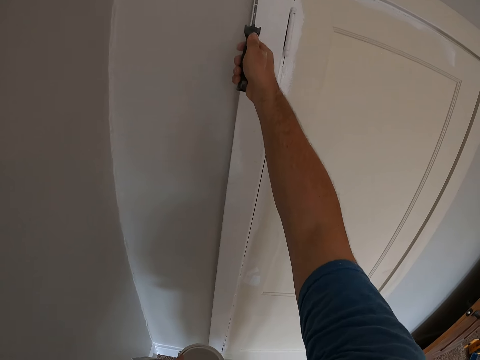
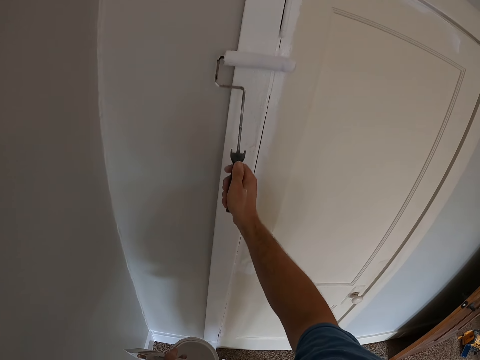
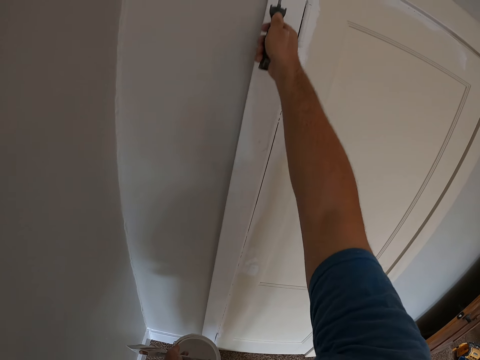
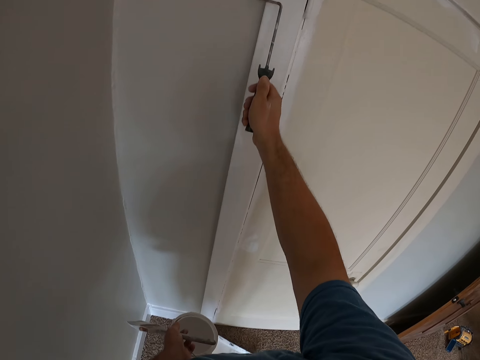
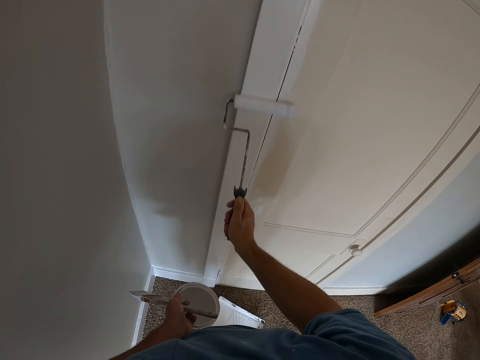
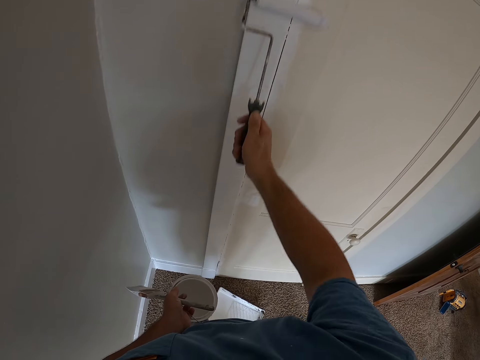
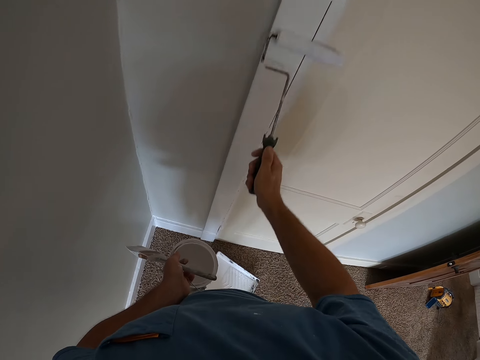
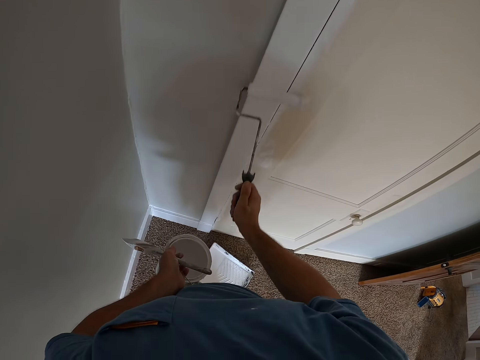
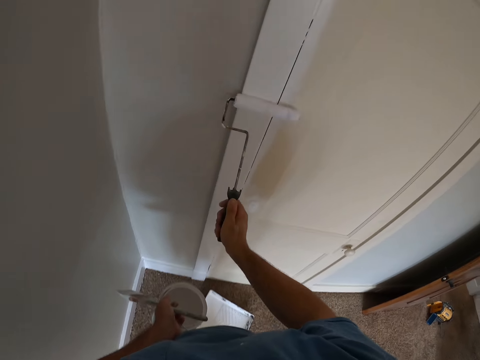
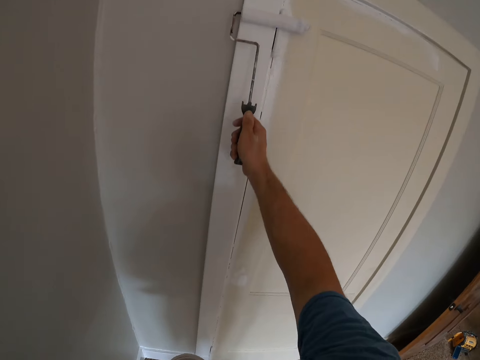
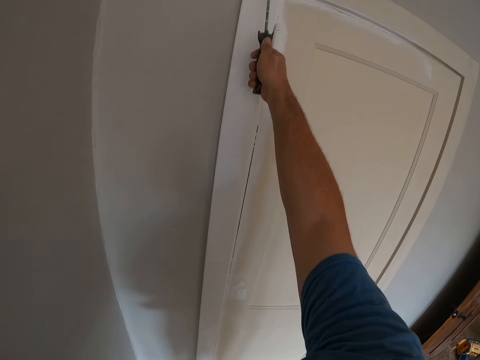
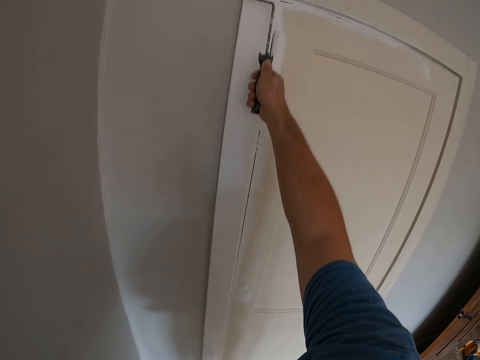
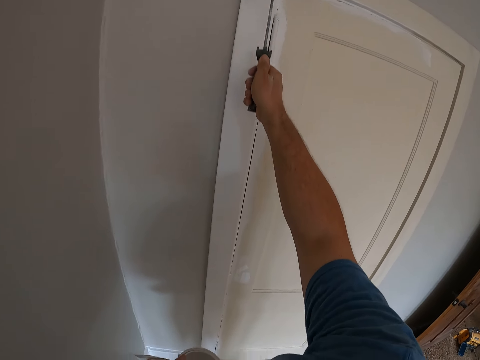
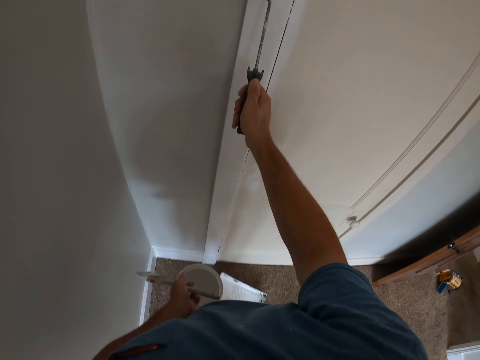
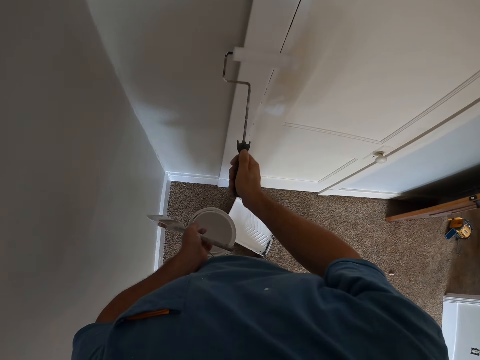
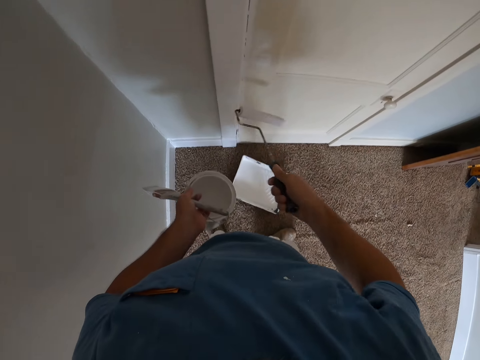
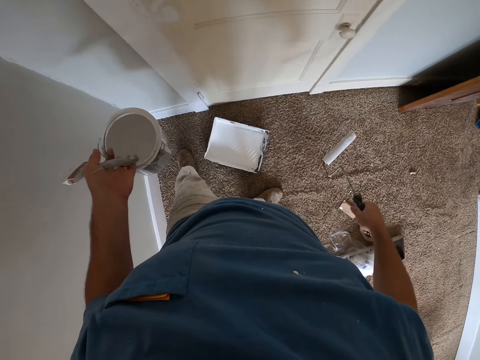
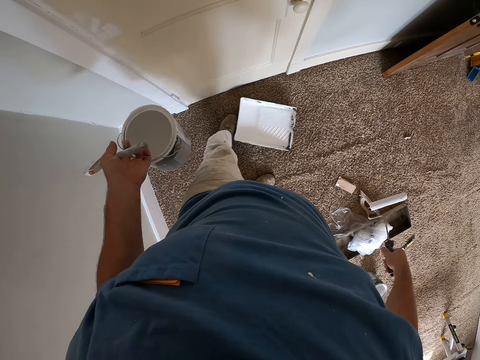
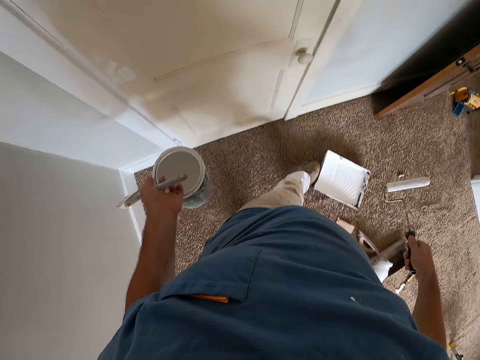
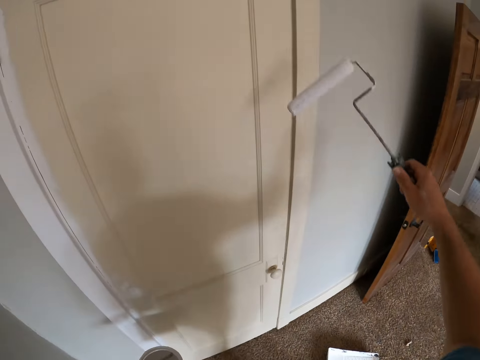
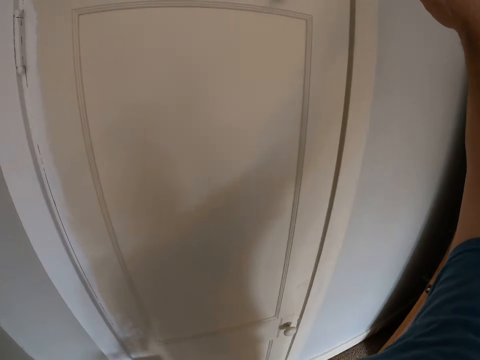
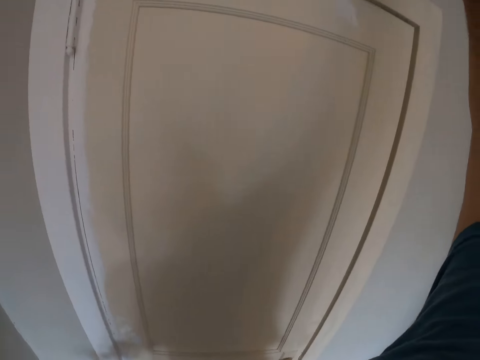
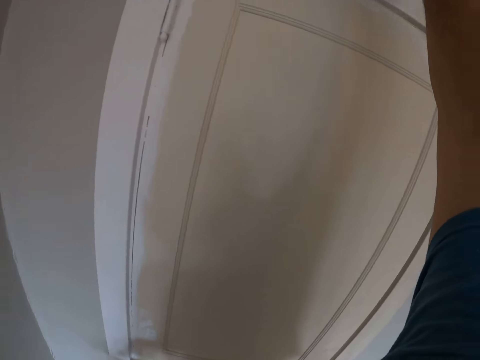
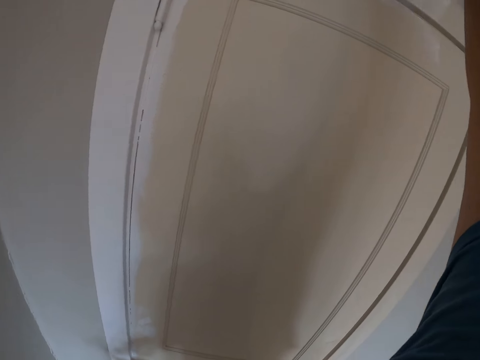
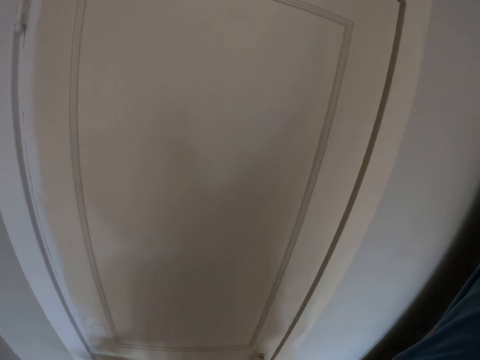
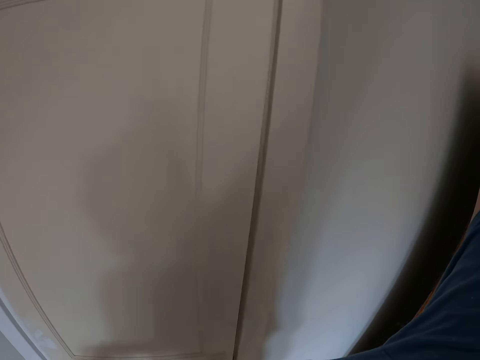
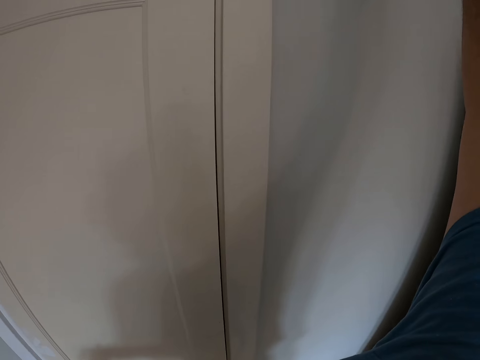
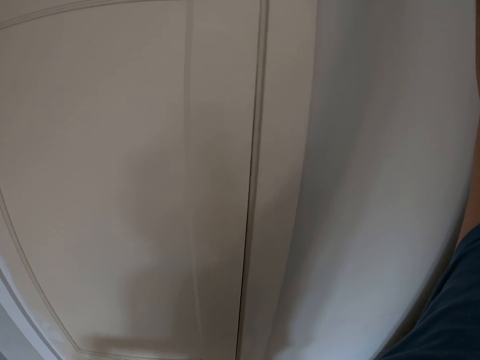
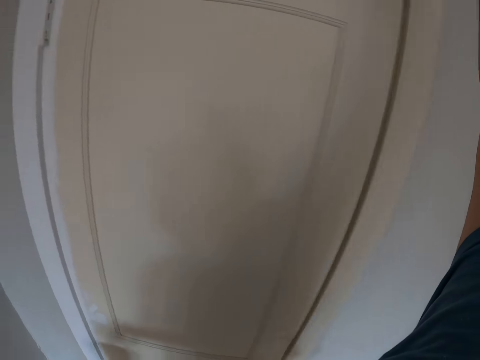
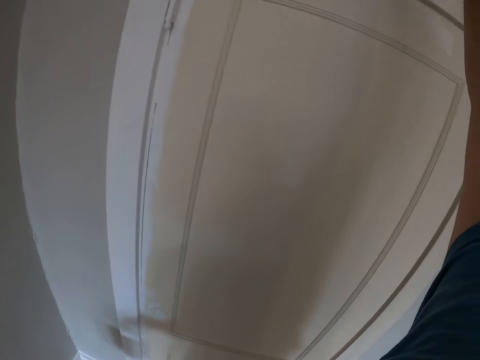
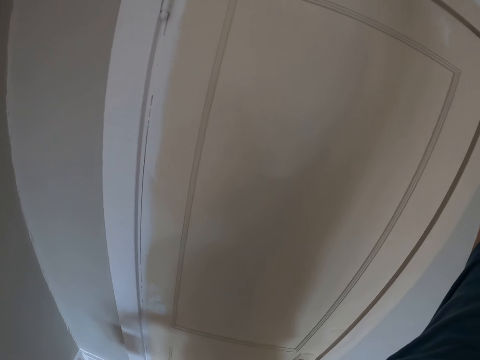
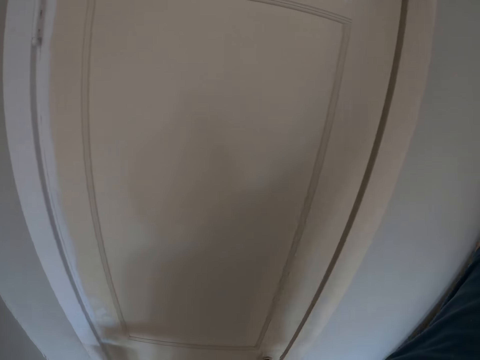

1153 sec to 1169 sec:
The camera wearer moves the paint bowl with his leg. He paints the door.

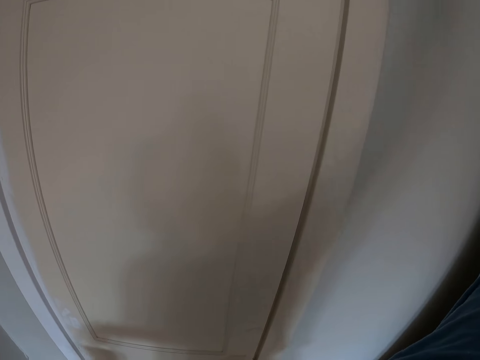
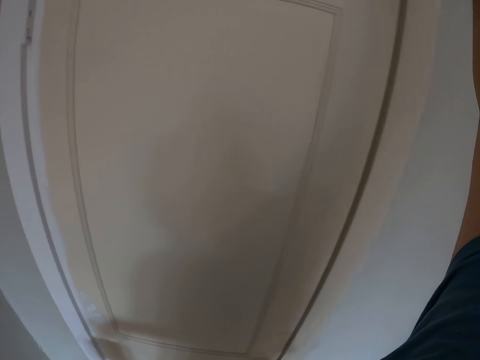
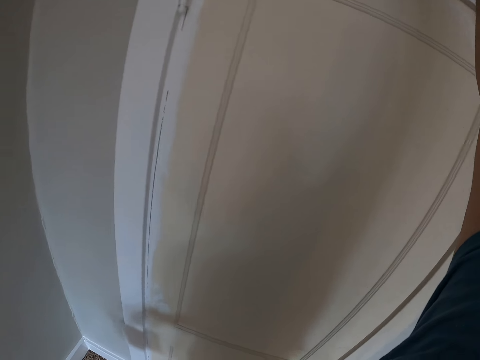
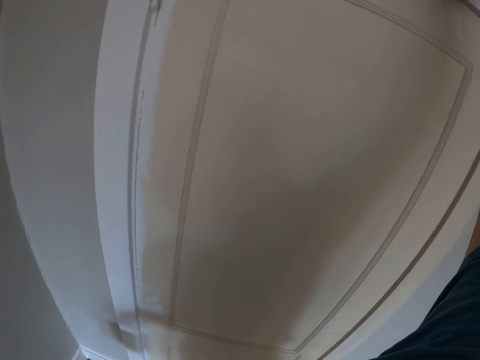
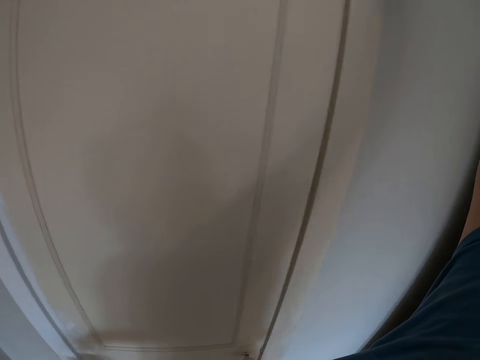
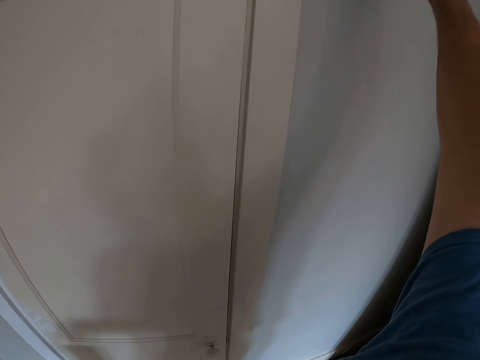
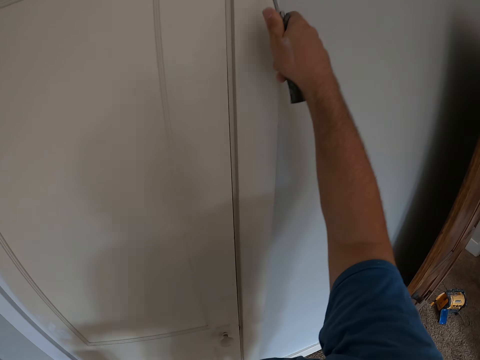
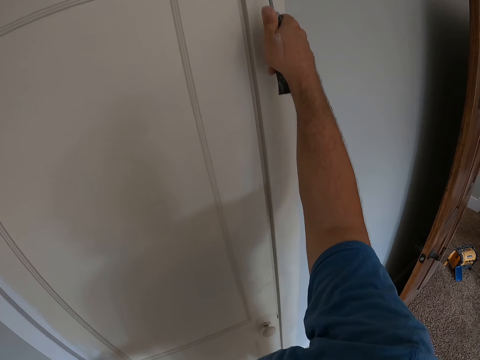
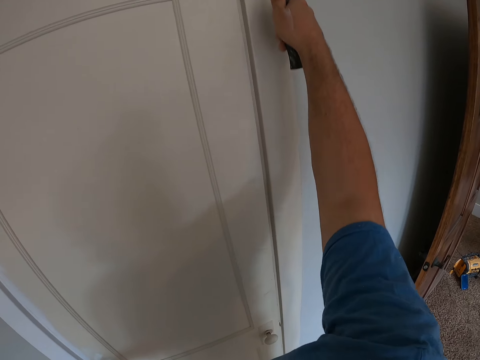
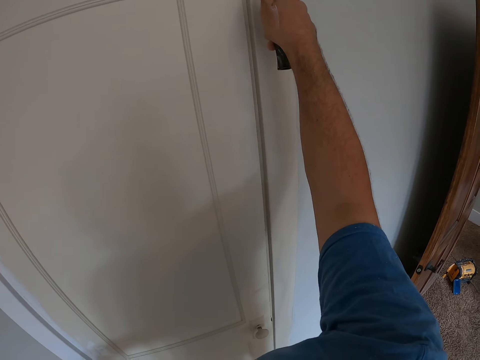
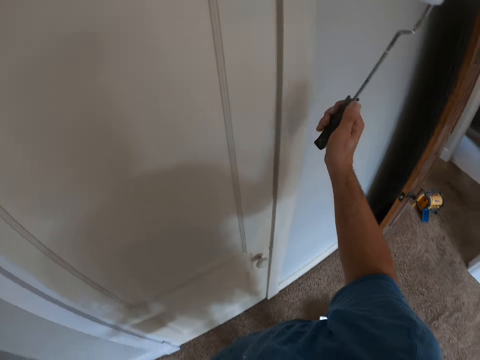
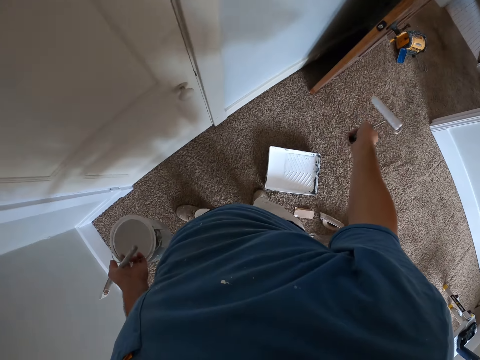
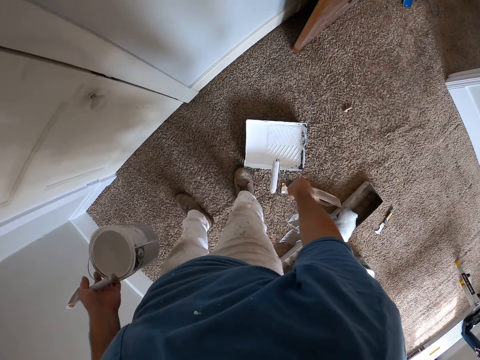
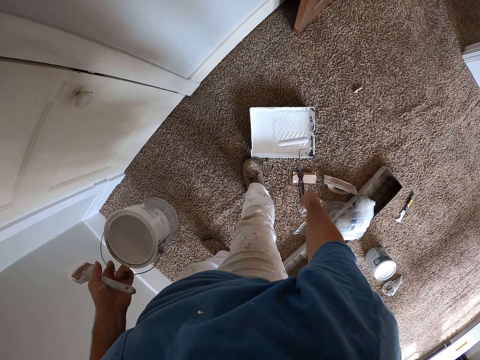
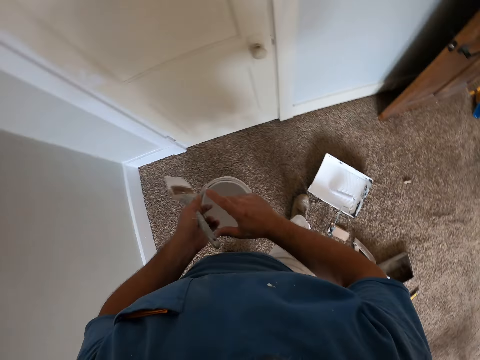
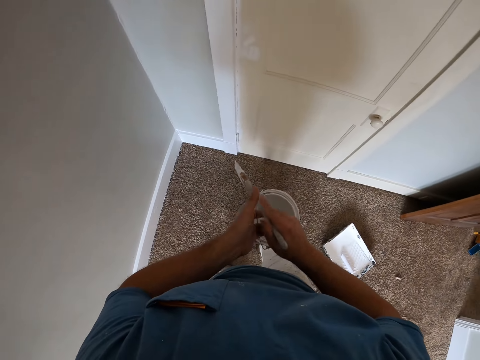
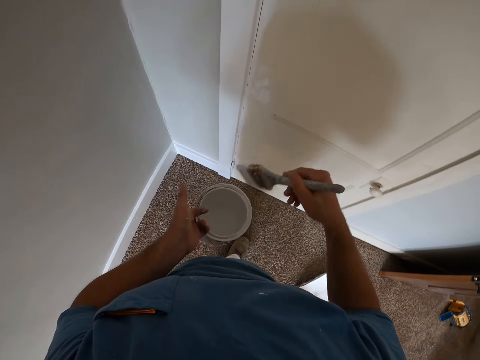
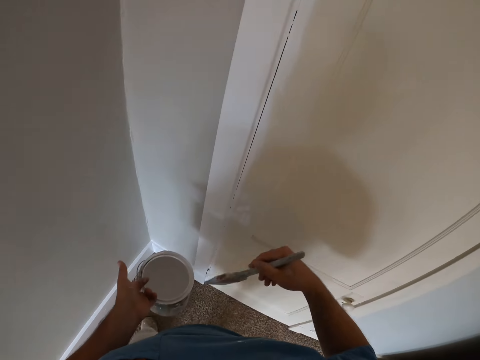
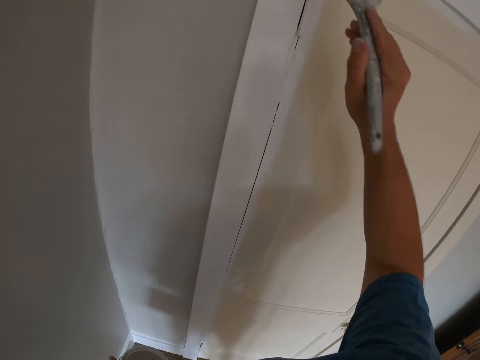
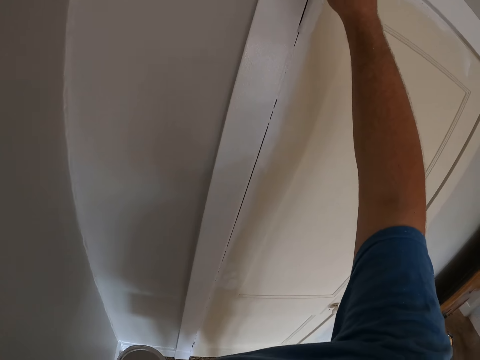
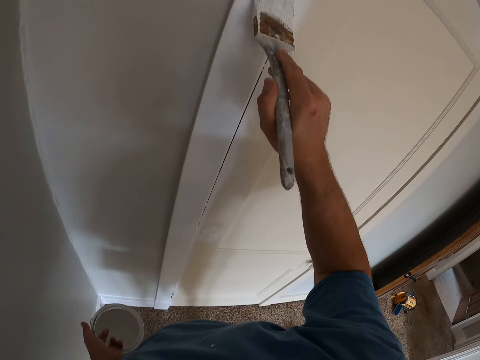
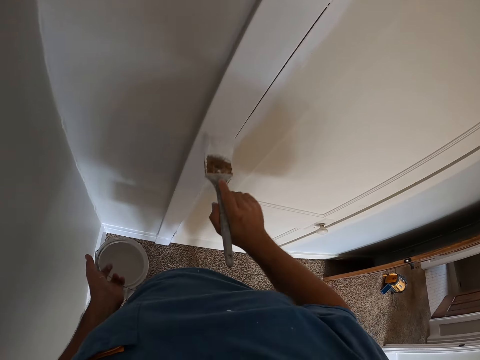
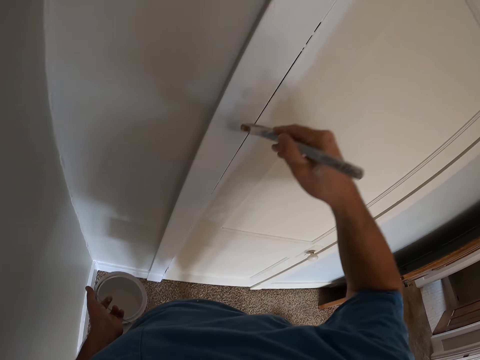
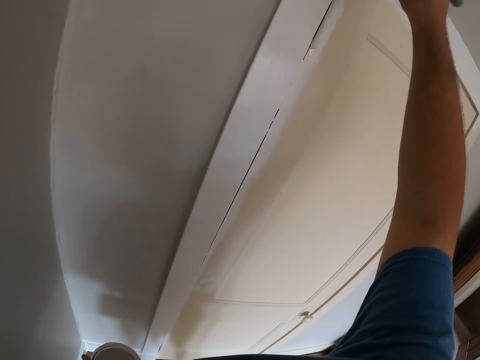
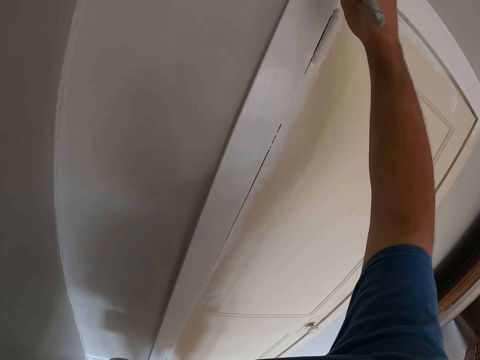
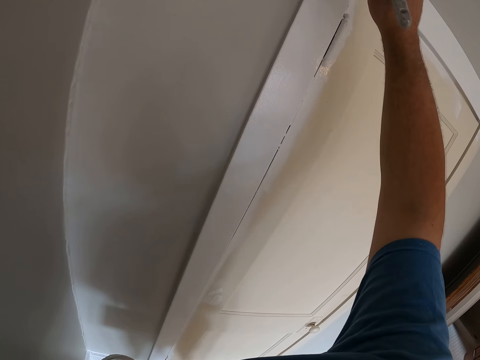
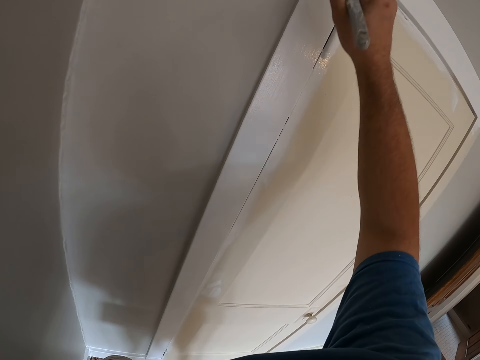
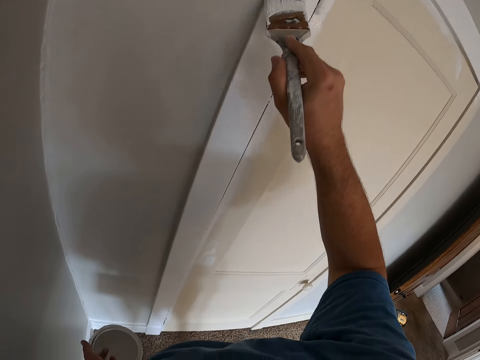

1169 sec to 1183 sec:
The camera wearer drops a paint roller. They pick up a paint brush, put the paint brush into the paint and apply paint on the door.
